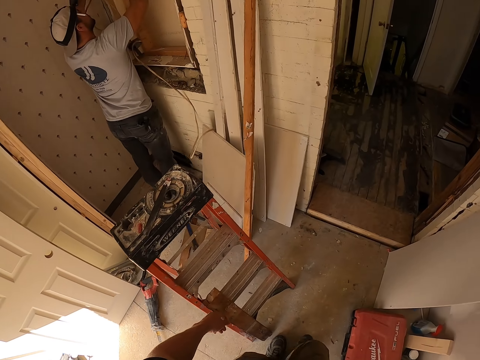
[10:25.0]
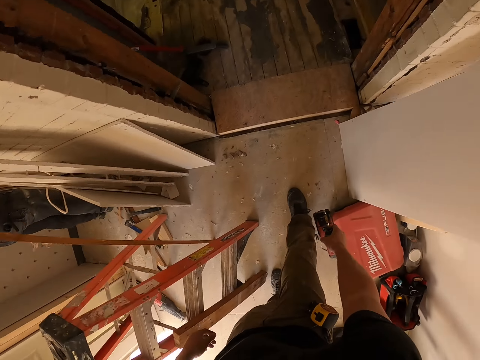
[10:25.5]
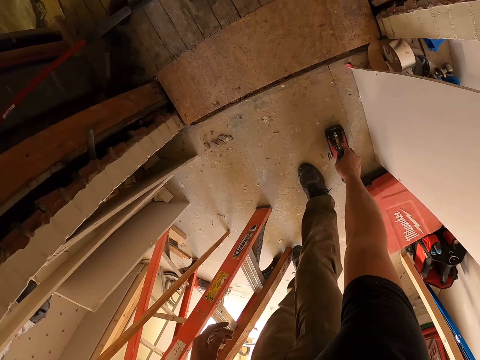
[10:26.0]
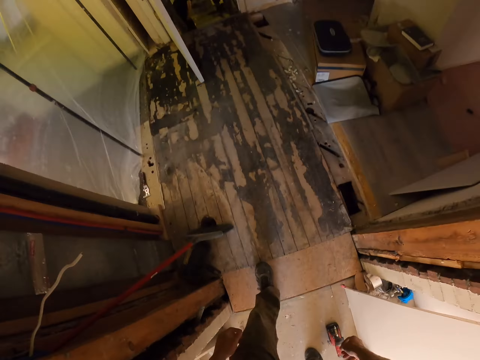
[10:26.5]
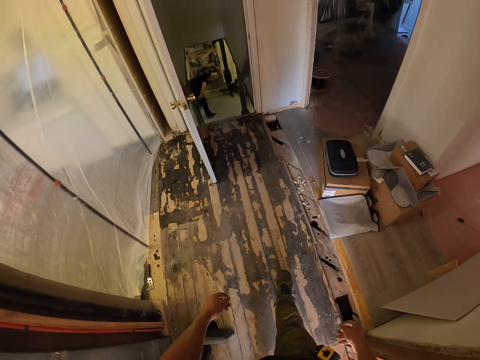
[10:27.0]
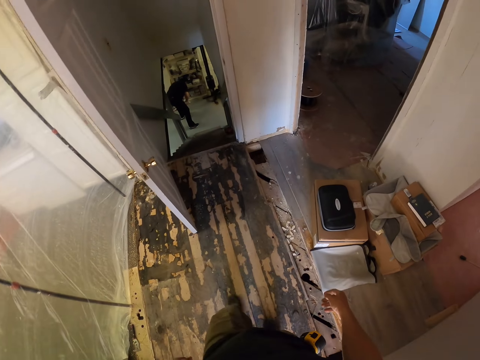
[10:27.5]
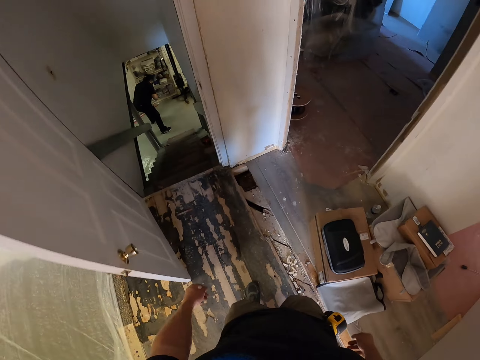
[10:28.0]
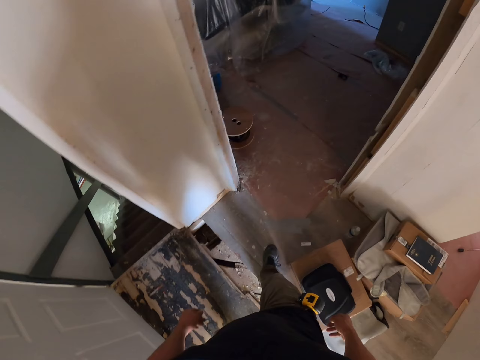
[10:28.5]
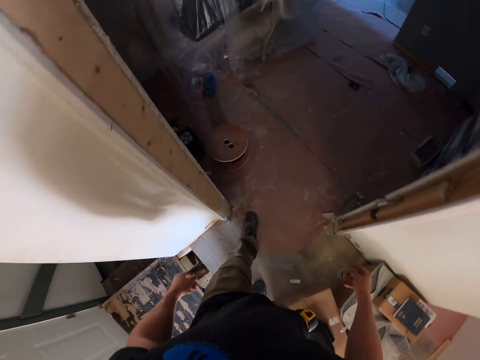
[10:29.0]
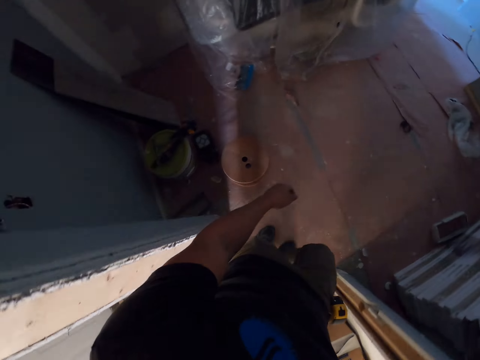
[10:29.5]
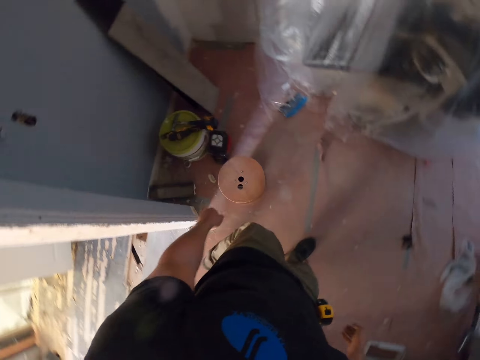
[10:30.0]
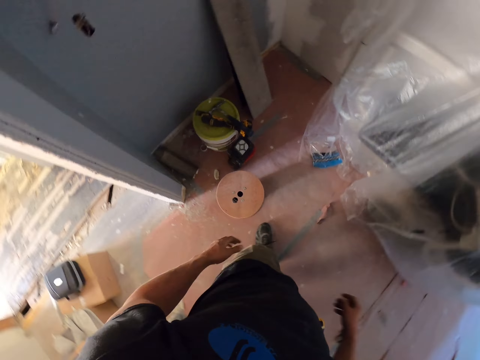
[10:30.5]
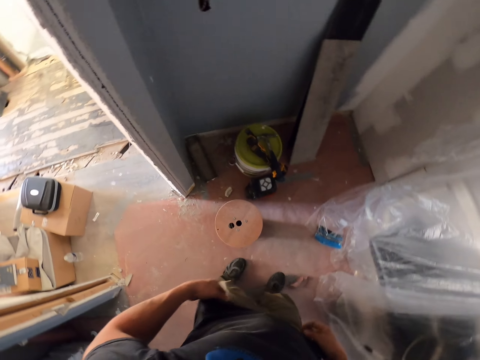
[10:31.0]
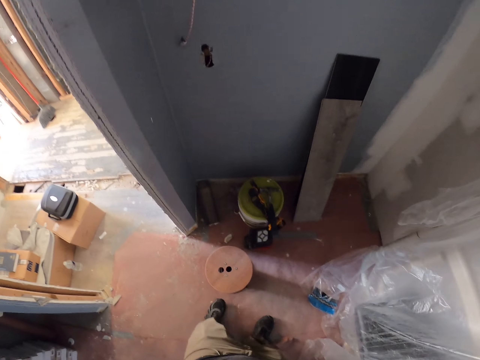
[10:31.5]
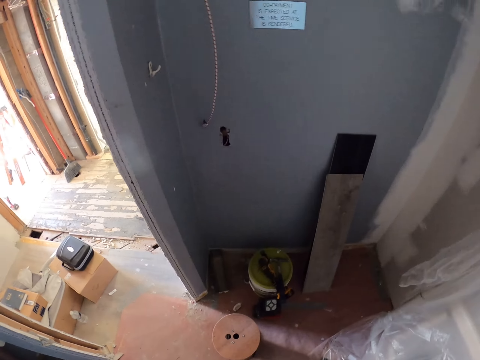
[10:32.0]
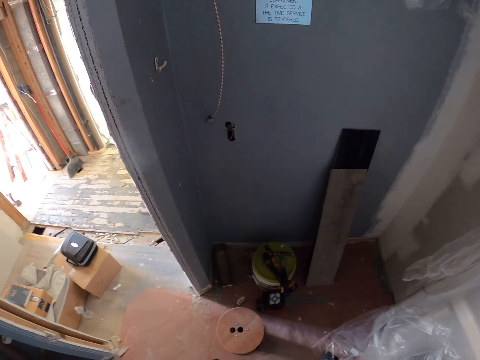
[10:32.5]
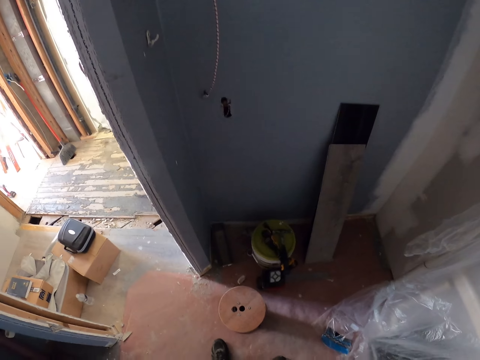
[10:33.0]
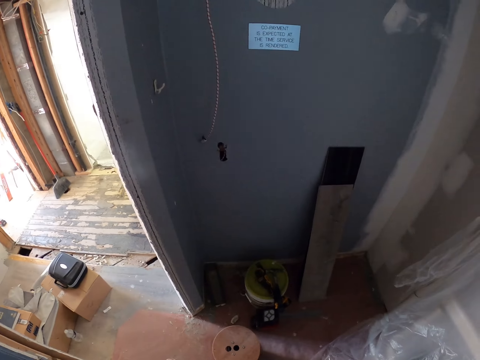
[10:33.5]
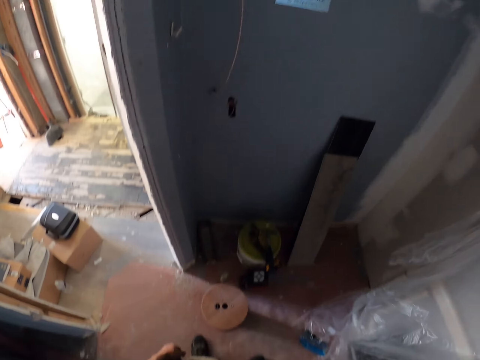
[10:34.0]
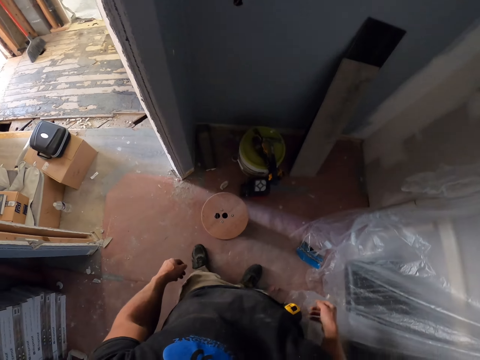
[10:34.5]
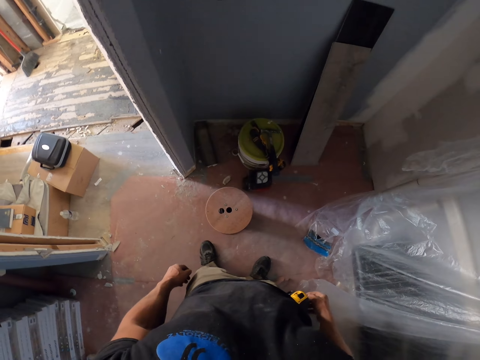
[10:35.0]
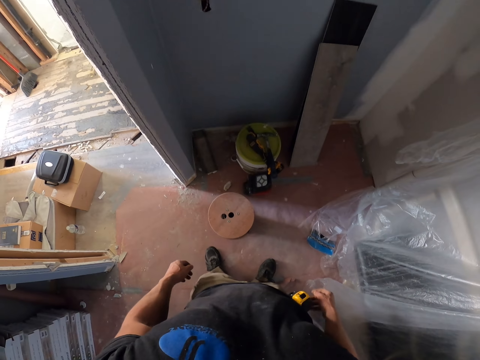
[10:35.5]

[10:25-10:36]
The camera wearer puts down the drill. They walk. They turn around the room. They look around the room.

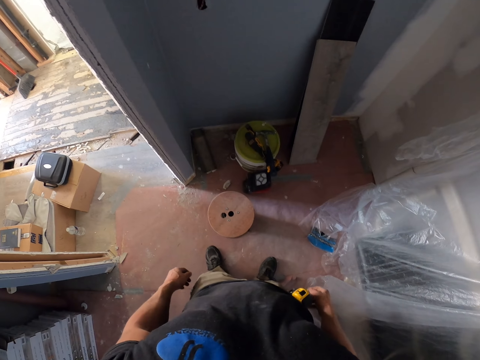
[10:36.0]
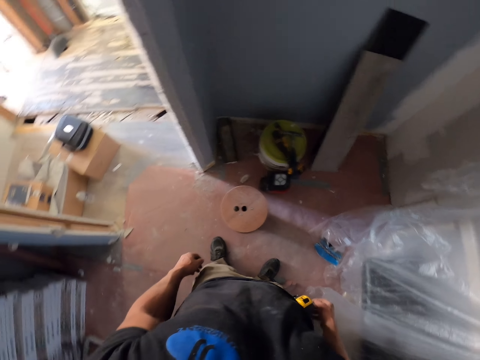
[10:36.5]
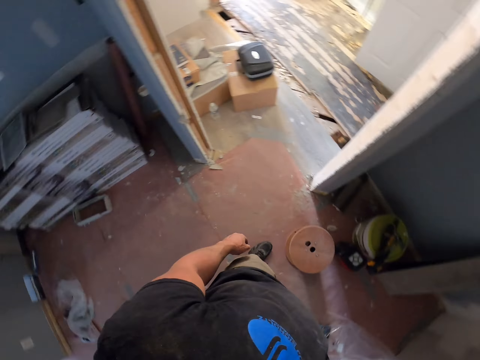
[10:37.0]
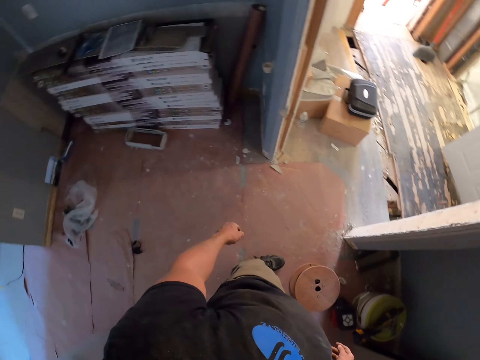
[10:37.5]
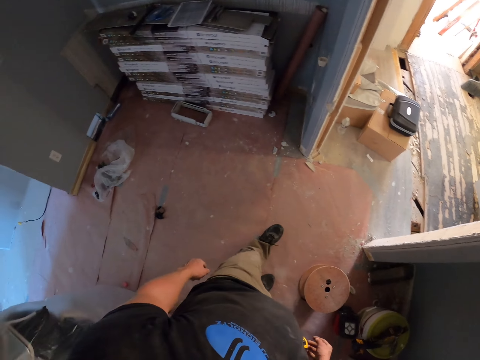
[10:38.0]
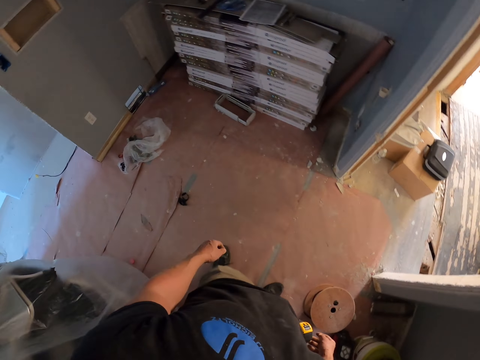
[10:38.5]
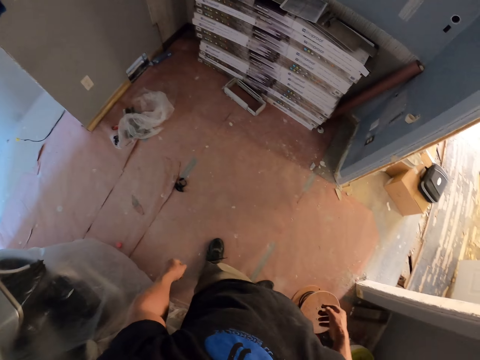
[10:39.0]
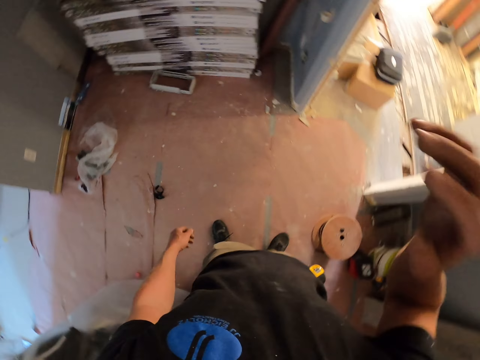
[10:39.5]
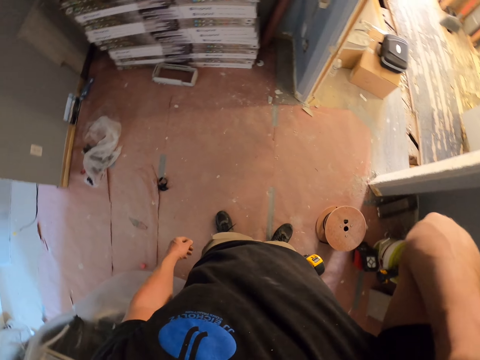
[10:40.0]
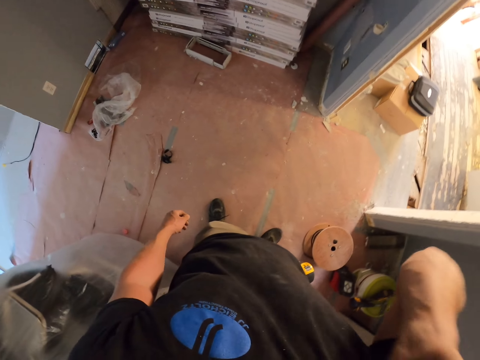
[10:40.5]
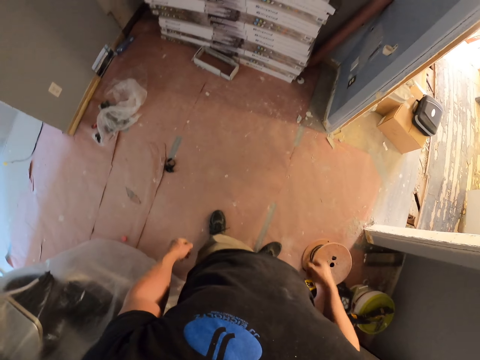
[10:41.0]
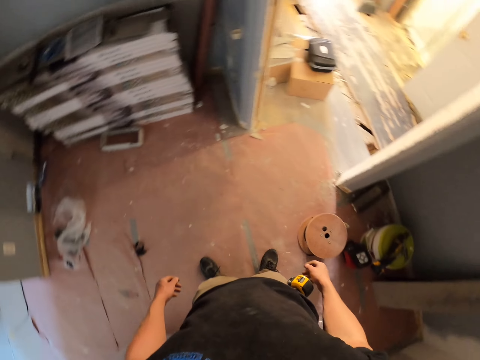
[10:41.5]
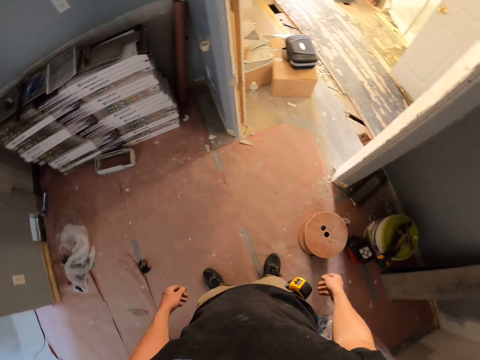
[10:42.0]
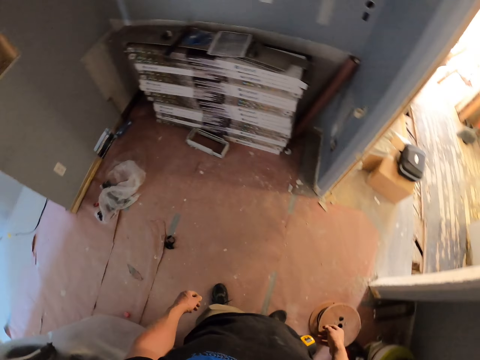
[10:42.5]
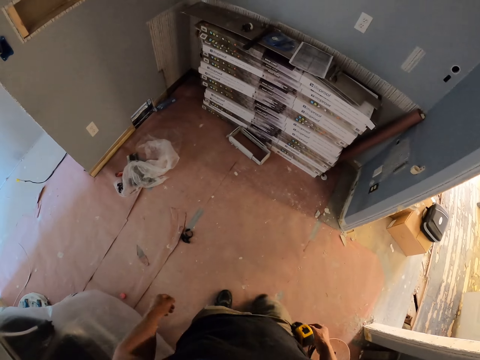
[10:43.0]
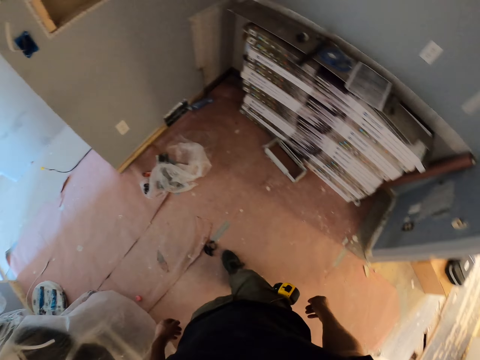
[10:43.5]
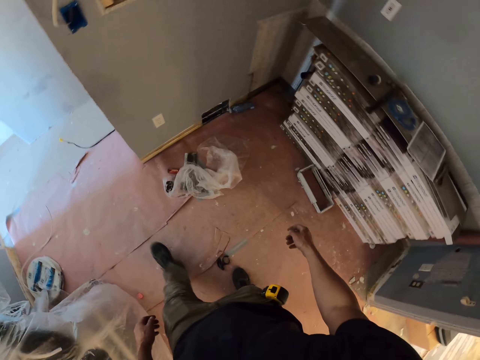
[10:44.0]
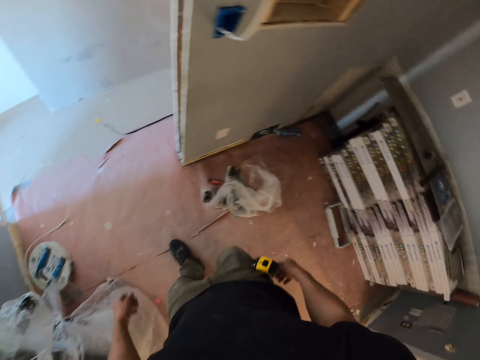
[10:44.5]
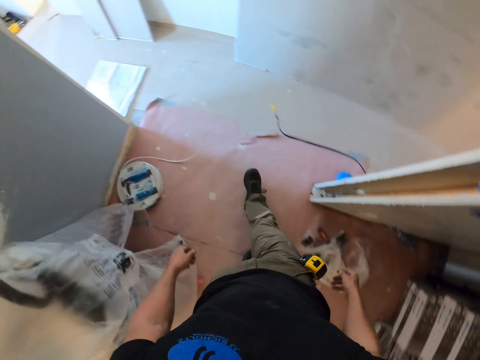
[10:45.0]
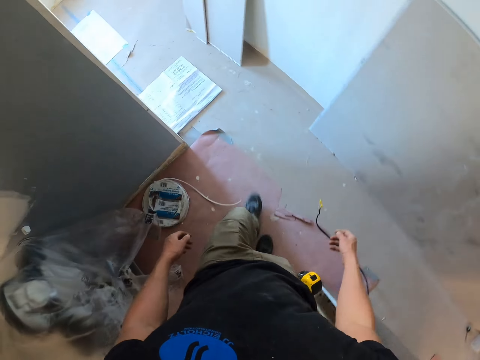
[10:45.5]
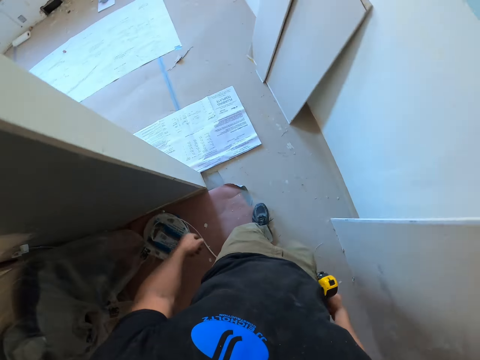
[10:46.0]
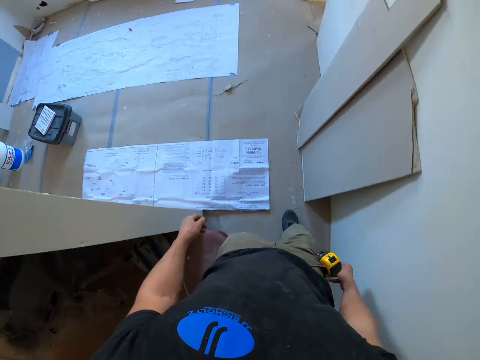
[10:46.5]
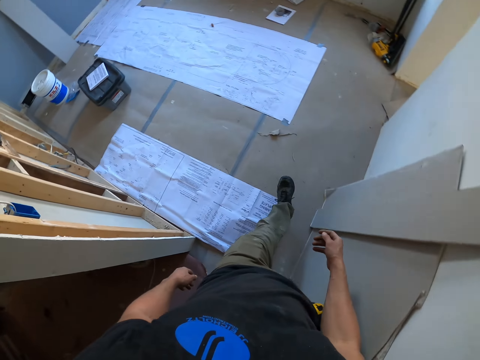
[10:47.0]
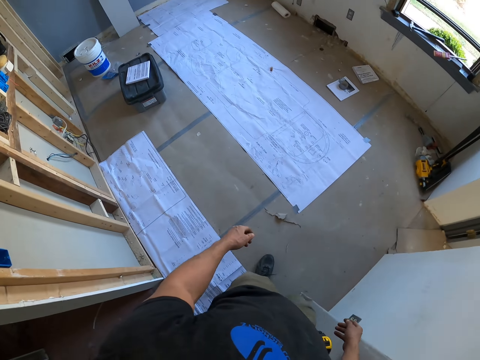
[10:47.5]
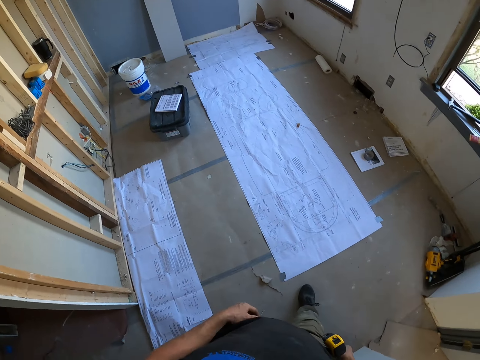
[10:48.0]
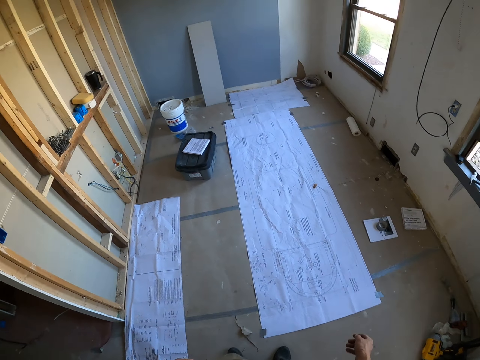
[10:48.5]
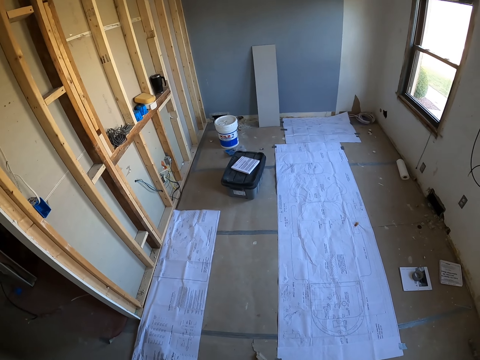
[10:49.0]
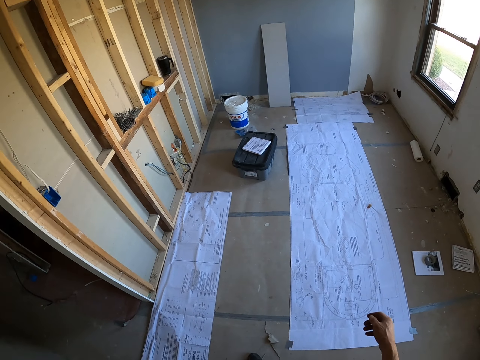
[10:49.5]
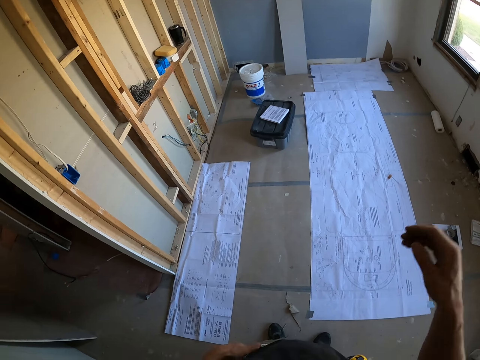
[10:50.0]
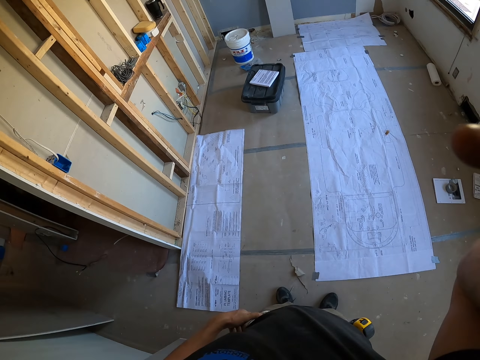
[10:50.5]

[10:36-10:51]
The camera wearer turns around the room. They adjust their camera. They walk around the room. They look around the room. They touch the camera.
